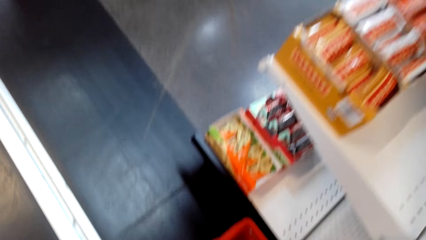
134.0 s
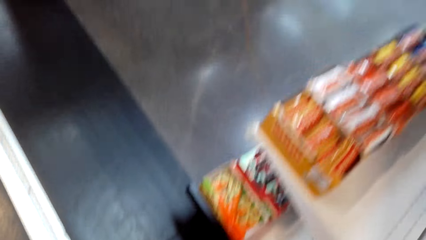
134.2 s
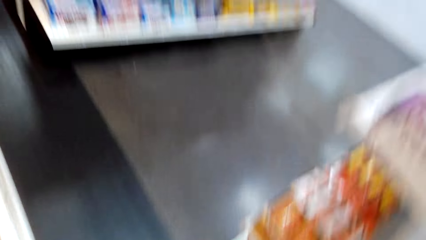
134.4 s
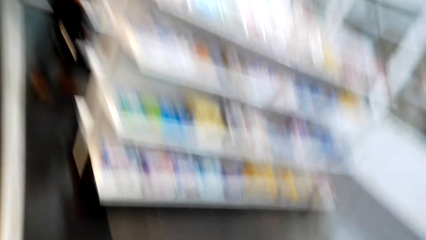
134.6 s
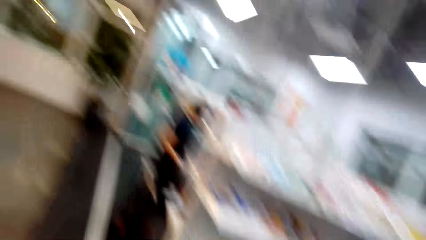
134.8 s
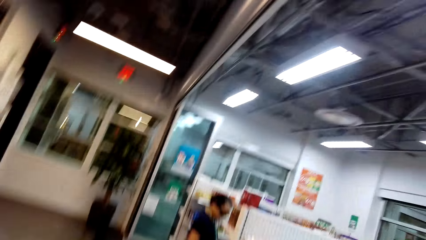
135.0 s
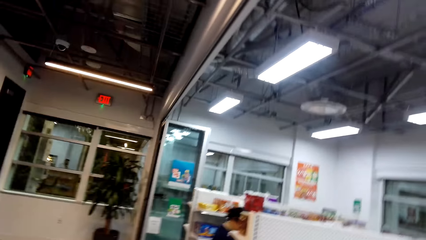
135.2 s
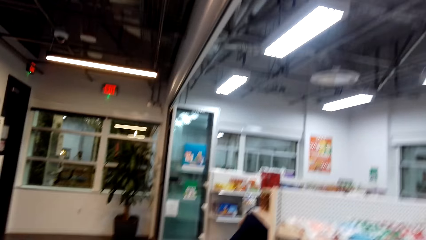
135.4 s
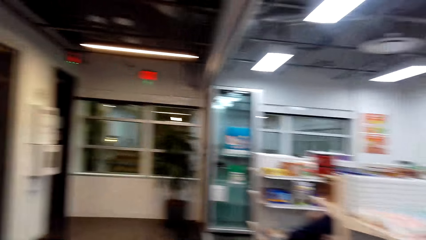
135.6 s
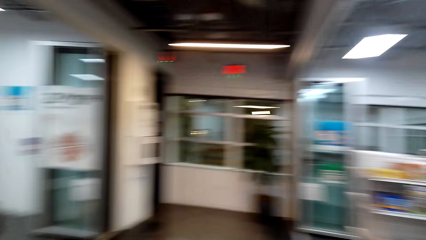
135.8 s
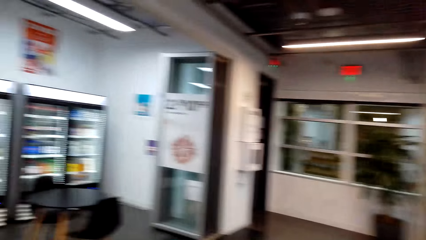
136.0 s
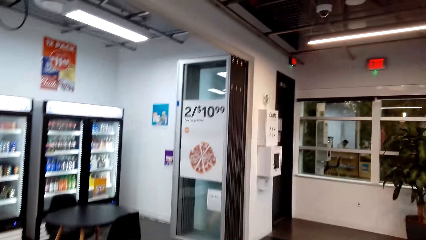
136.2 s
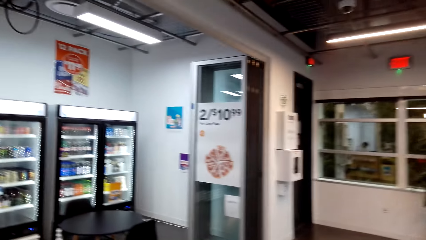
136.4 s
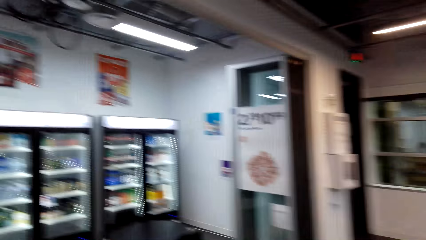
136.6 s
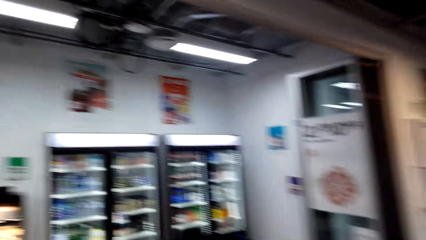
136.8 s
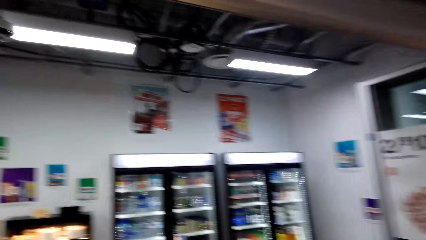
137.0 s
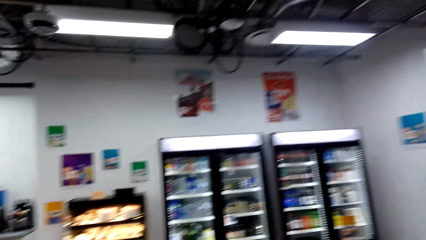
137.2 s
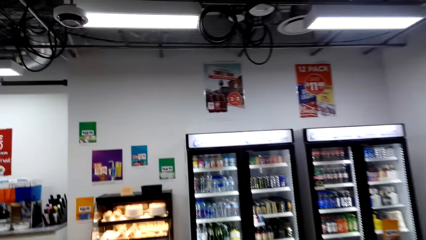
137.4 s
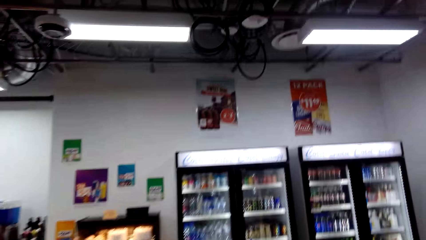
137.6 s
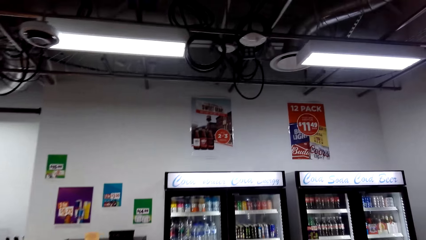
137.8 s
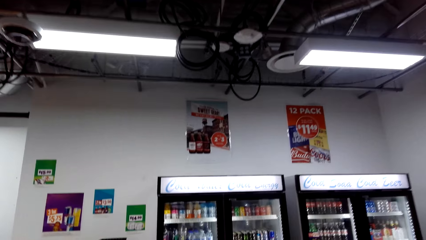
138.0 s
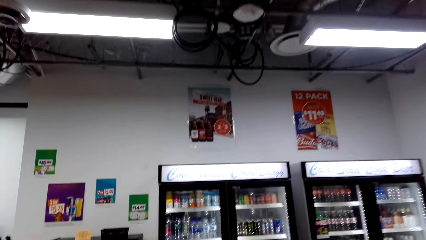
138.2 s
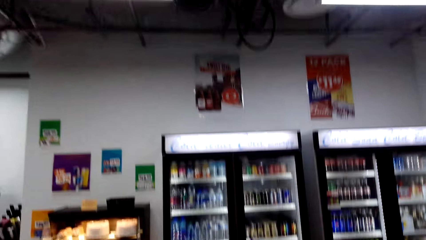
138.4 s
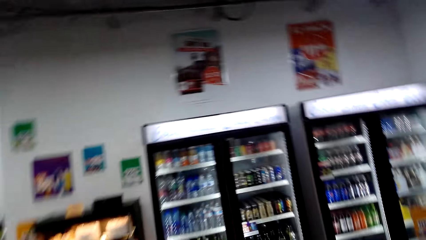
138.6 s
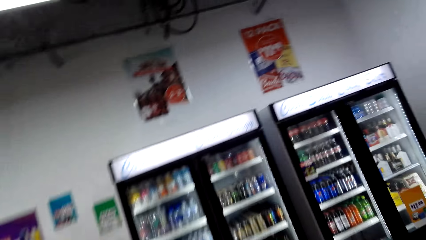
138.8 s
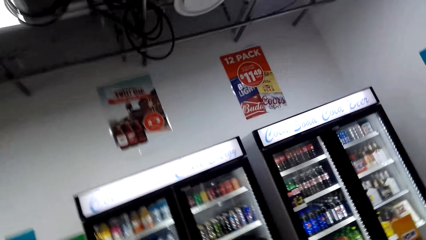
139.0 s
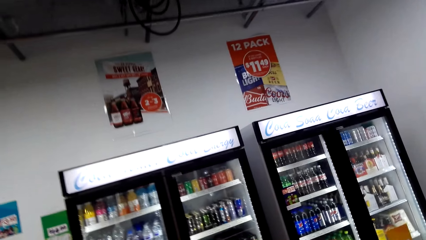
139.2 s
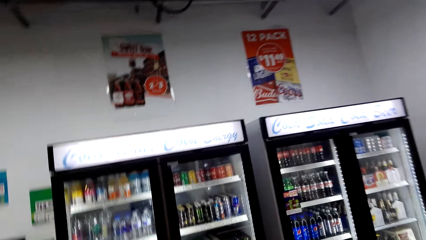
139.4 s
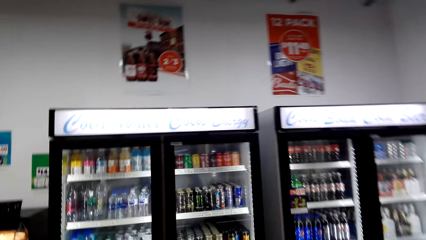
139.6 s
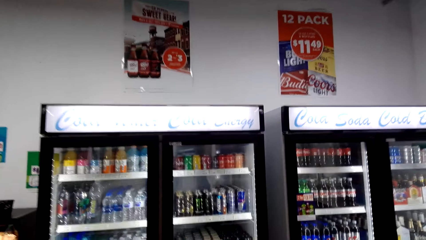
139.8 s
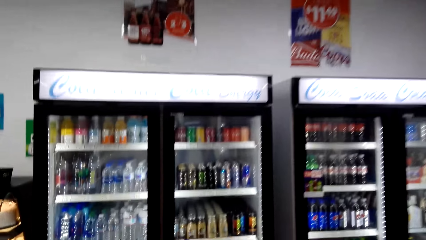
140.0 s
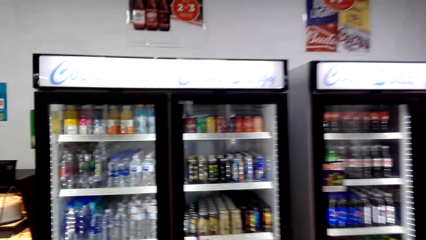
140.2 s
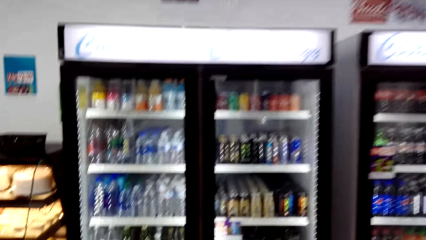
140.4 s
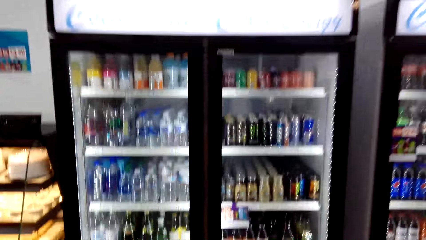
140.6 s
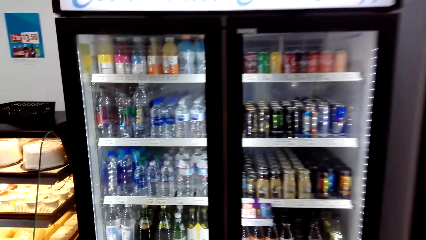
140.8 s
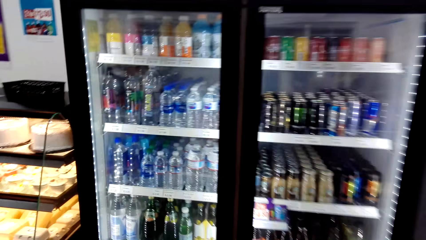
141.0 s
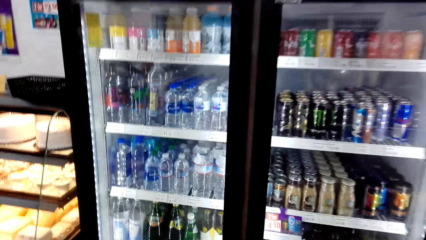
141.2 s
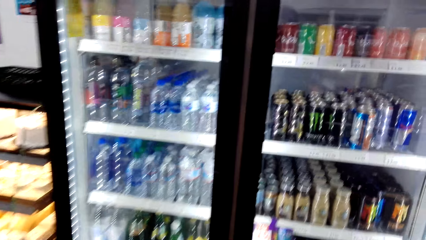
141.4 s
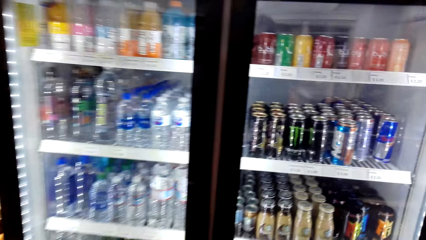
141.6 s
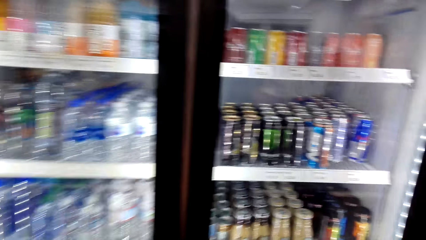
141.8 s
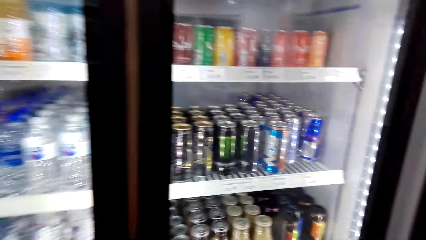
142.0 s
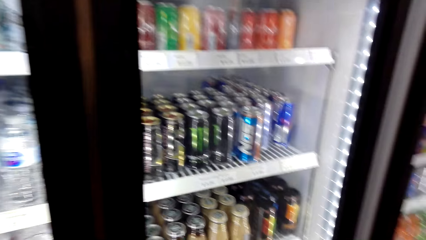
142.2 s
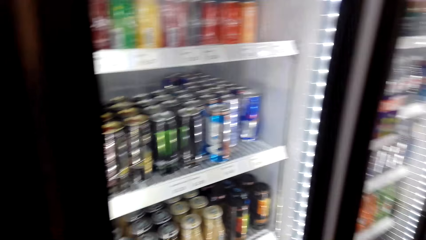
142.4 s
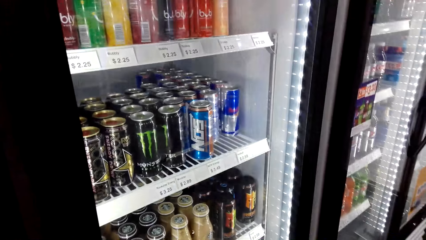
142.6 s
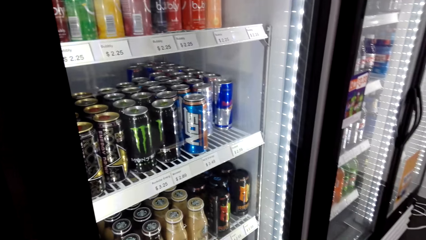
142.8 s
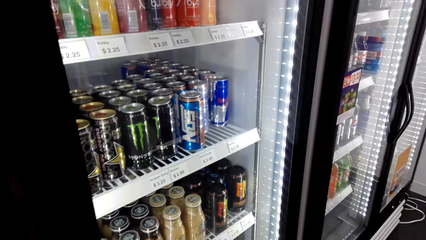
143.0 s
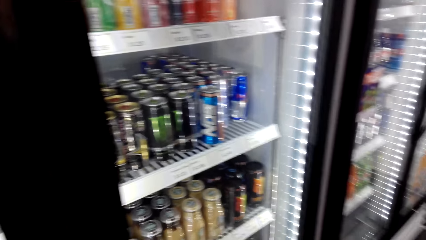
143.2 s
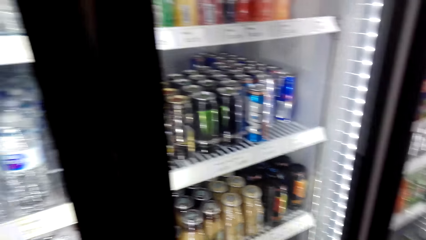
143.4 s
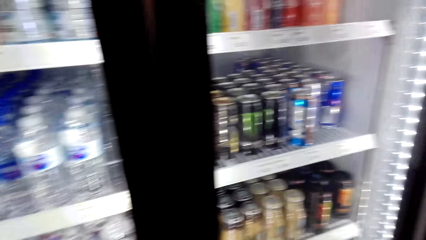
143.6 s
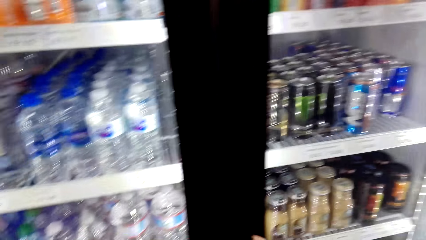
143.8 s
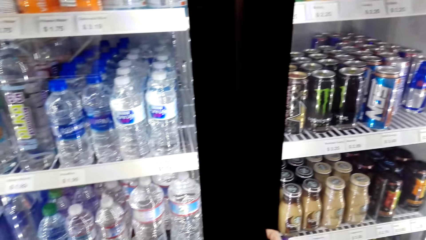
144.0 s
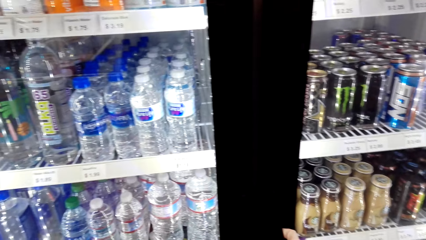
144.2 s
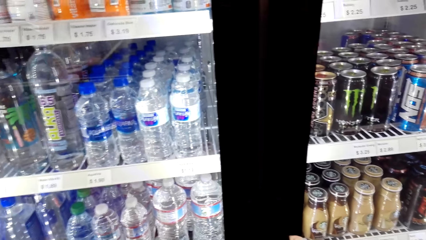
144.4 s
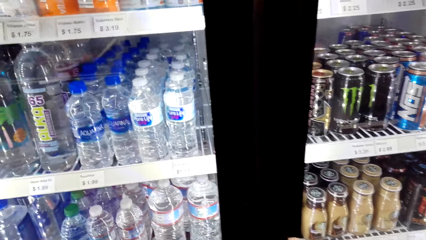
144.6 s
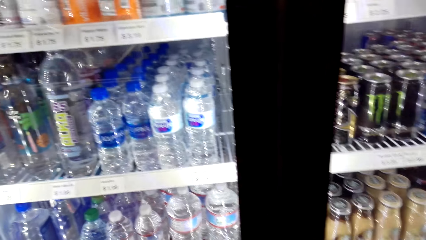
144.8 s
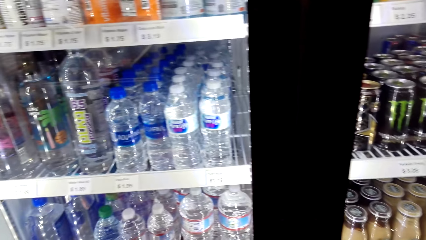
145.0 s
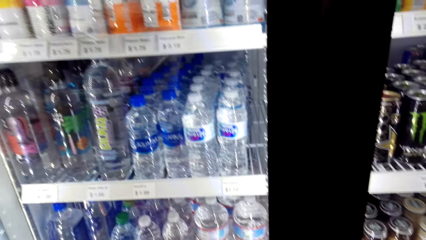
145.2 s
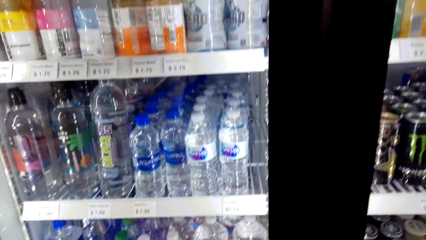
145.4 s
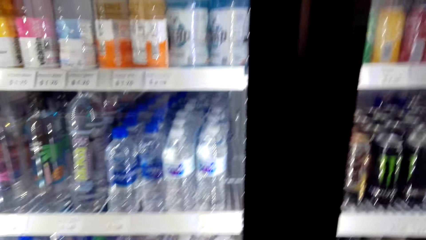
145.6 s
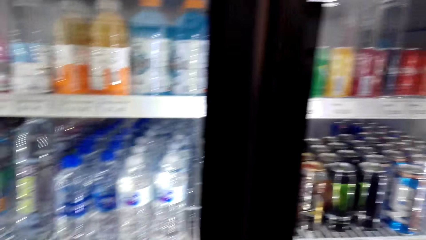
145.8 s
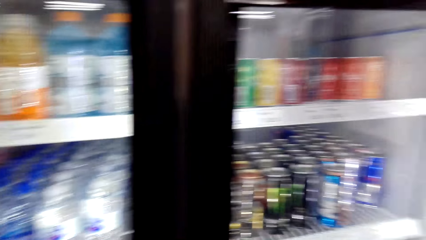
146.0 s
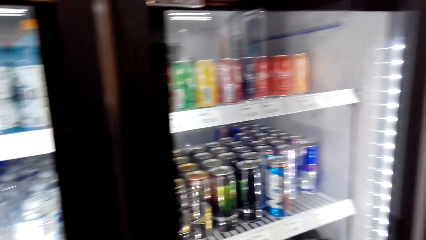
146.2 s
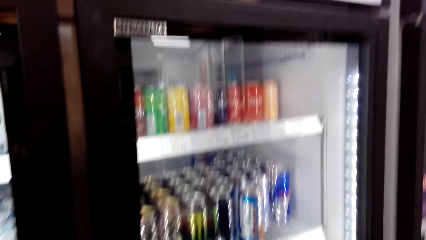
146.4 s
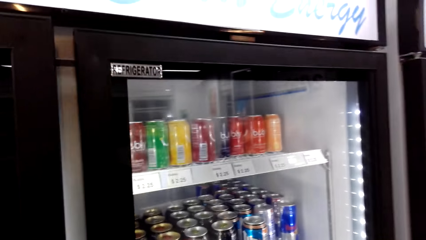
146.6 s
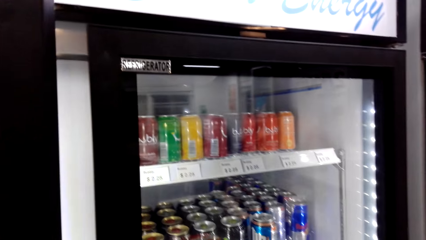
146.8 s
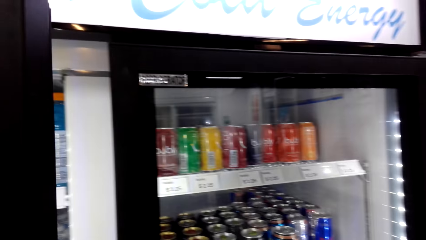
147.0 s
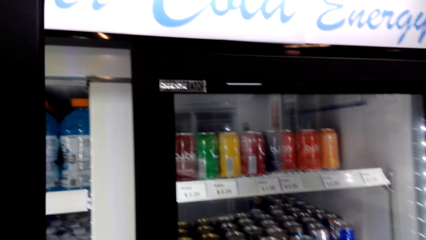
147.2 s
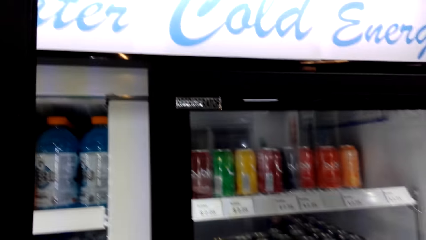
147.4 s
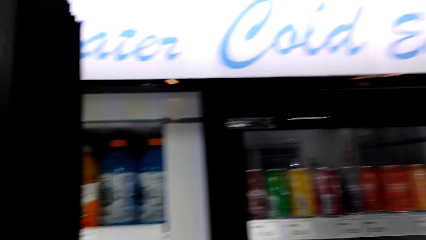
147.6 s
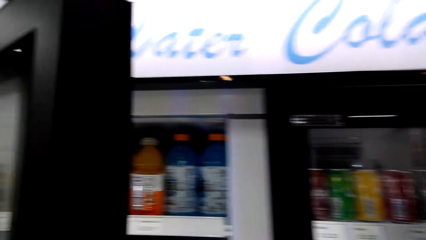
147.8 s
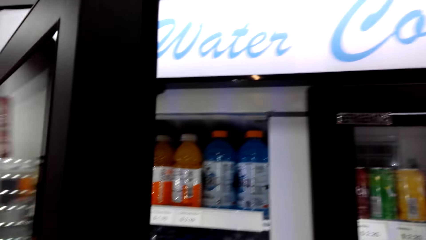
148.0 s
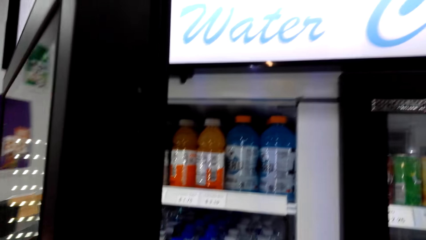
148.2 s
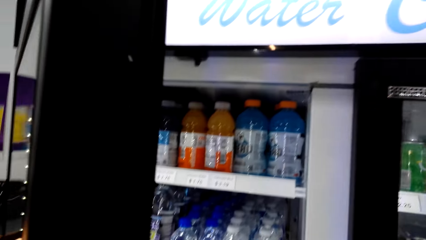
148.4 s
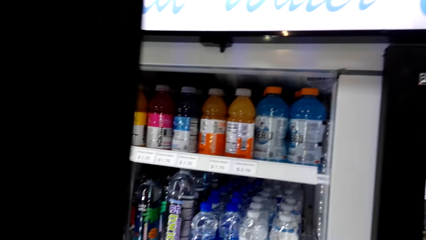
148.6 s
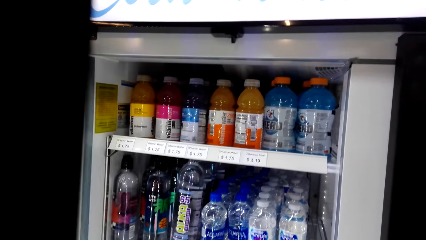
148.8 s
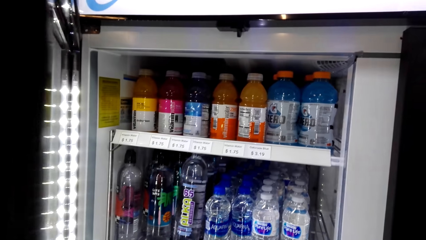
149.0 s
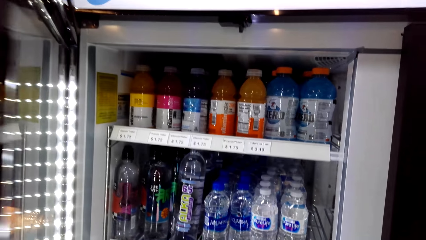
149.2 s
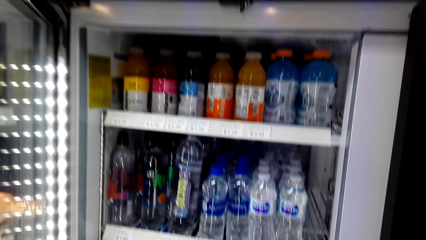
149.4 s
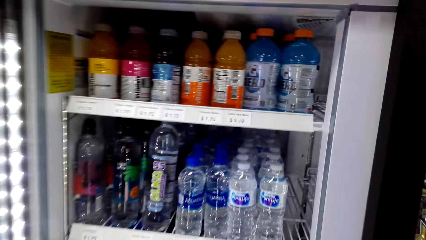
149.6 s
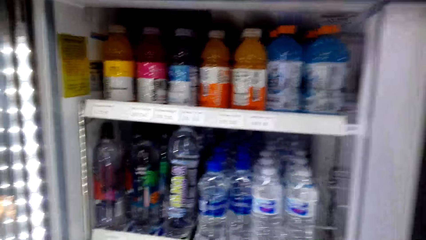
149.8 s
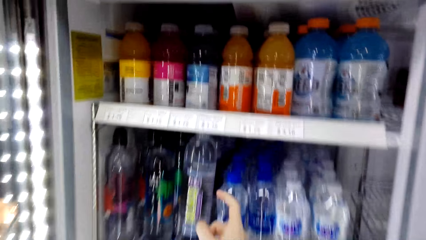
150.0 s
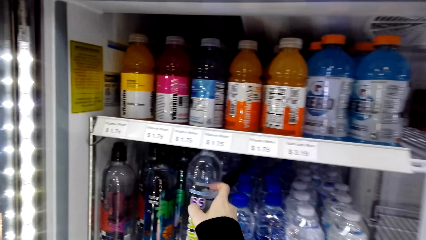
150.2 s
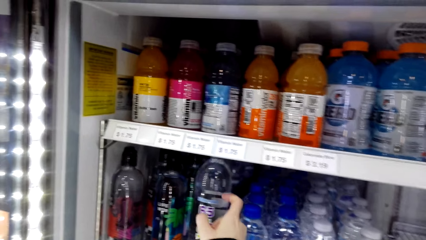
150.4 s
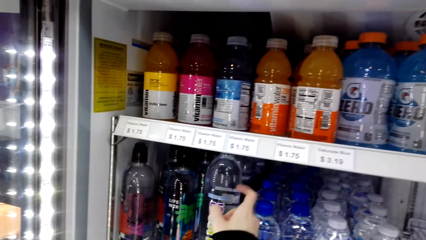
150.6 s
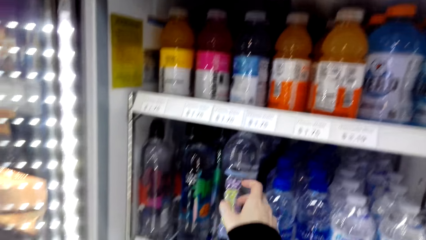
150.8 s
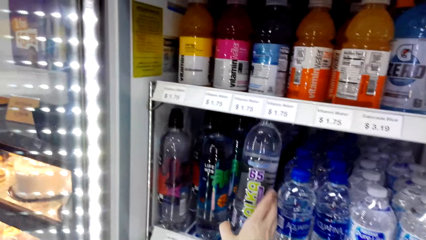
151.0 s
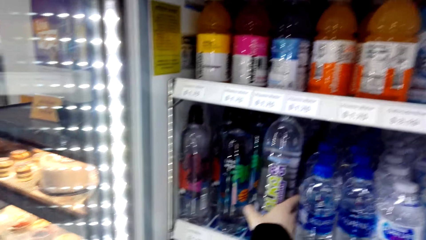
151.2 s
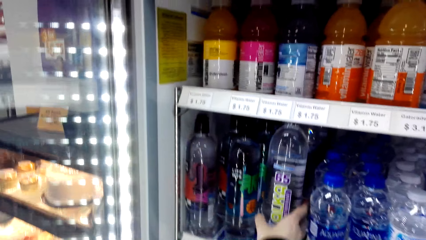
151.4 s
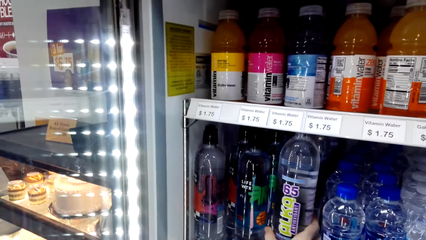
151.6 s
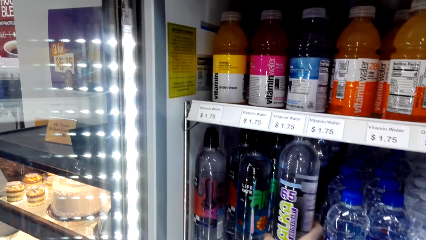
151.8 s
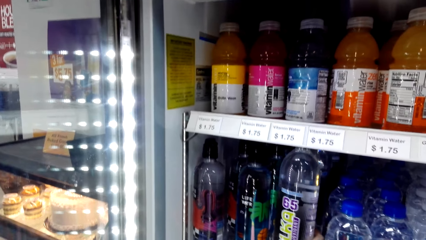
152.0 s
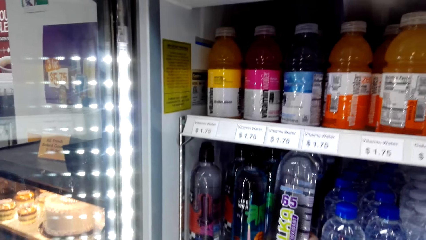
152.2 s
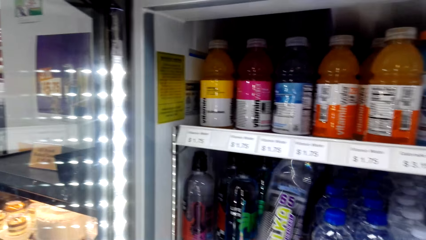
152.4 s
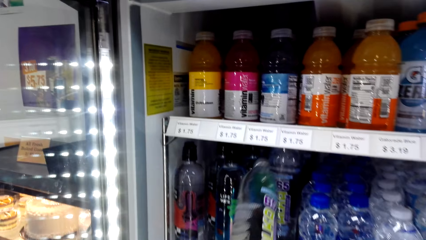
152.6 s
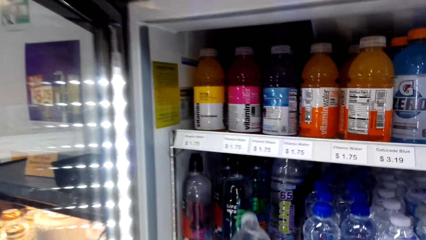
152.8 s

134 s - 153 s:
The cashier talks to the camera wearer. The camera wearer talks. She walks and looks around. She looks at the beverage refrigerator. She stops walking. She talks to the woman. She opens the beverage refrigerator door. The woman talks to the camera wearer. The camera wearer talks to the woman. She talks to the woman again. She picks up Alka drinking water with her right hand.
